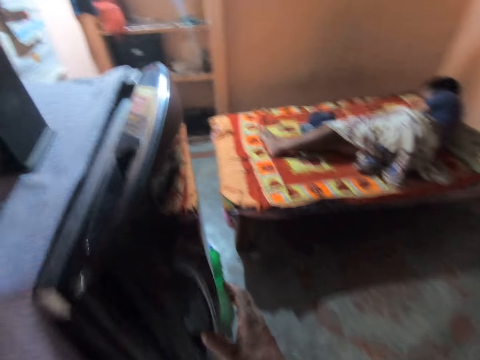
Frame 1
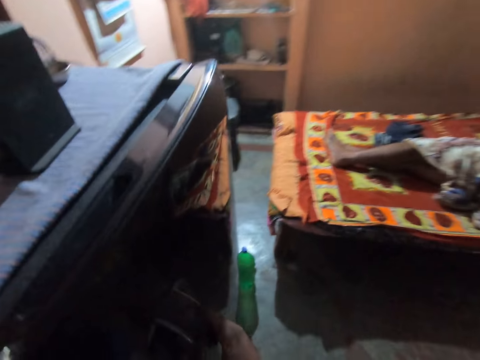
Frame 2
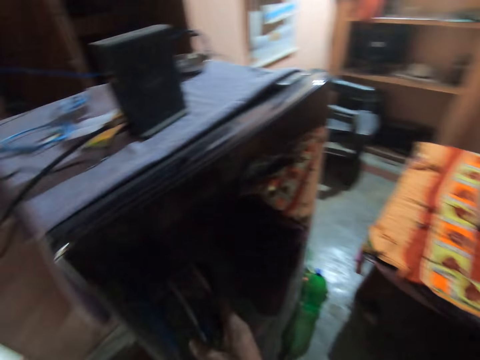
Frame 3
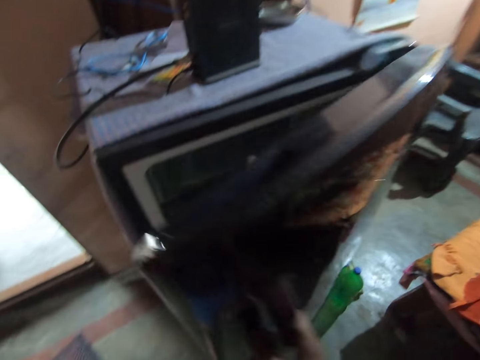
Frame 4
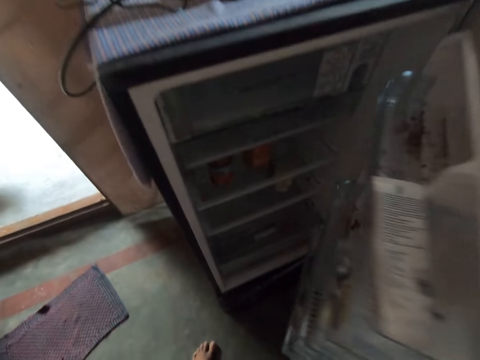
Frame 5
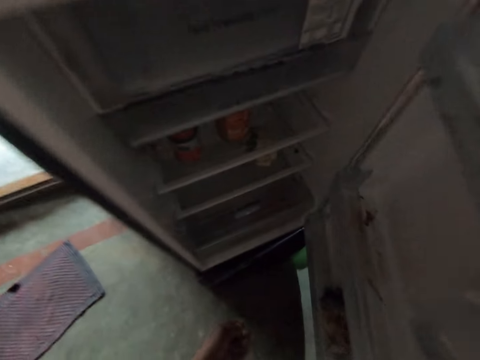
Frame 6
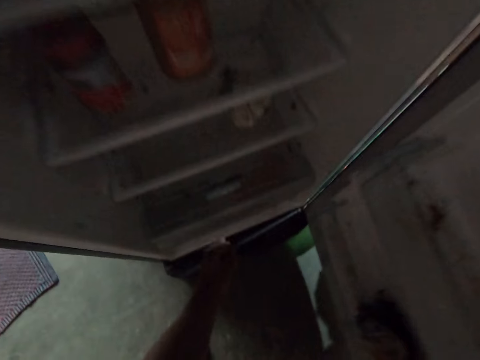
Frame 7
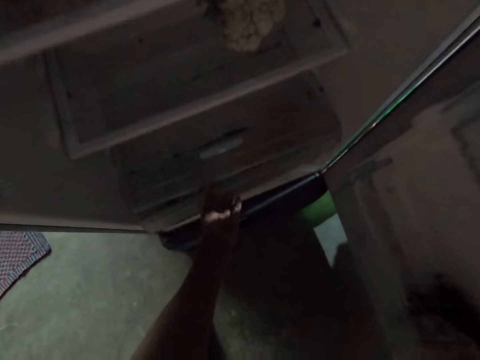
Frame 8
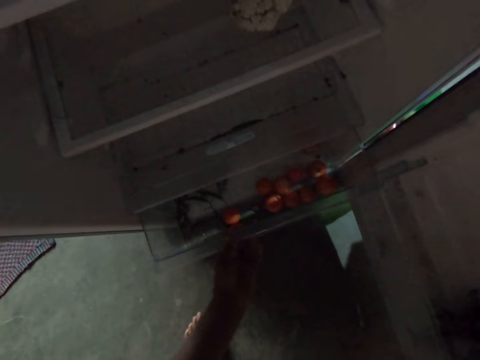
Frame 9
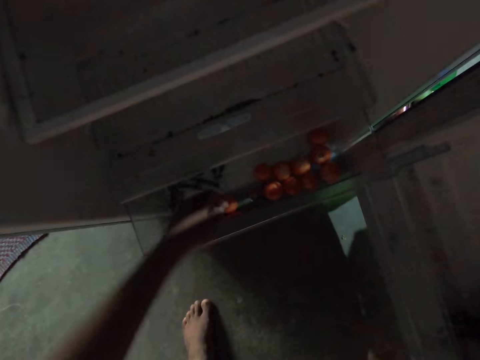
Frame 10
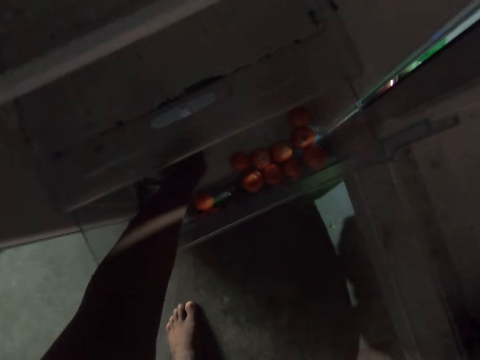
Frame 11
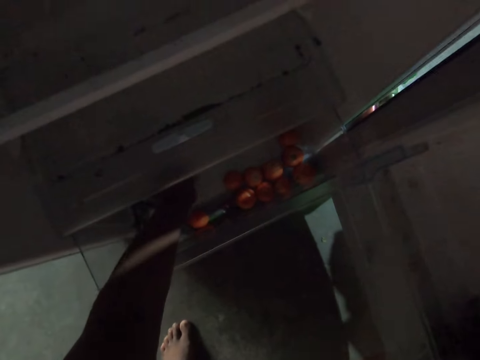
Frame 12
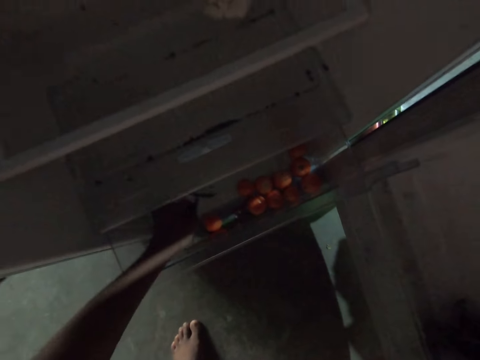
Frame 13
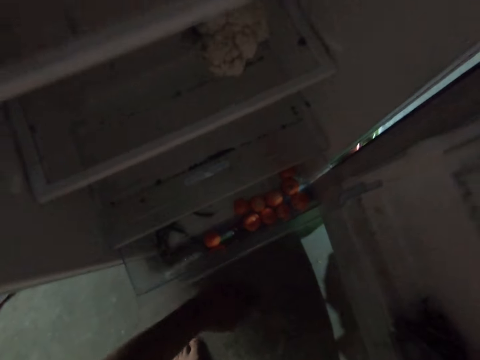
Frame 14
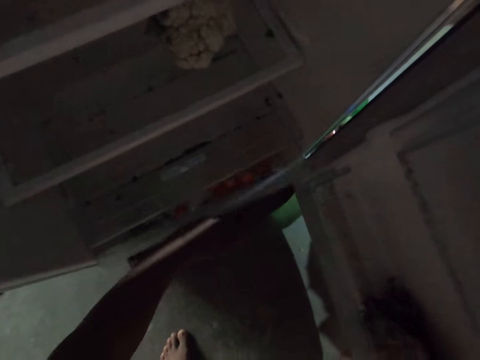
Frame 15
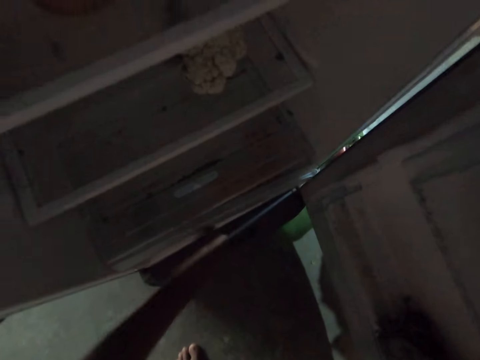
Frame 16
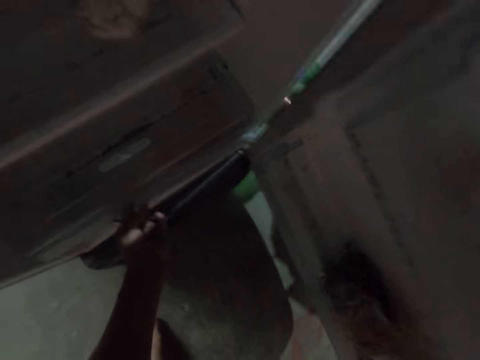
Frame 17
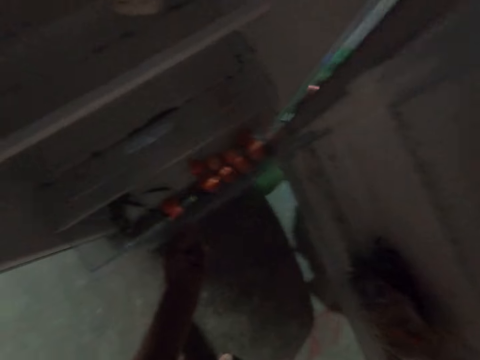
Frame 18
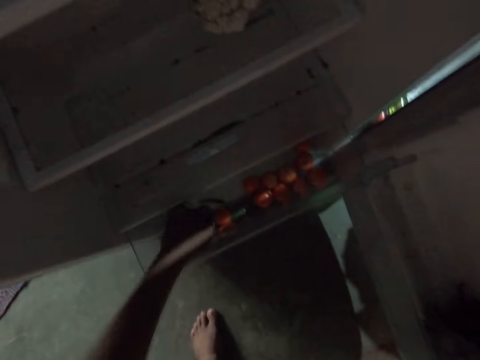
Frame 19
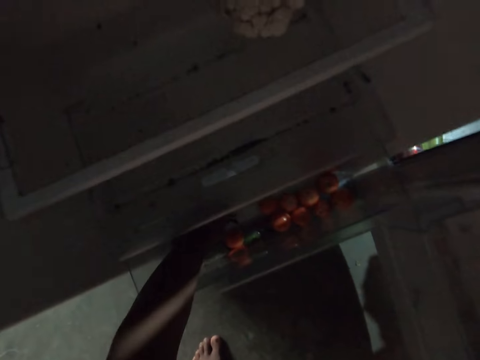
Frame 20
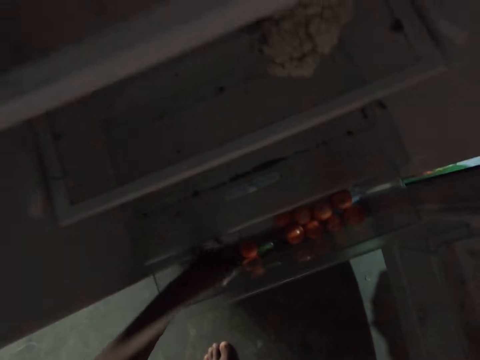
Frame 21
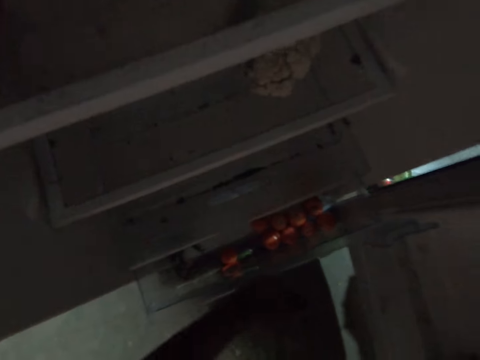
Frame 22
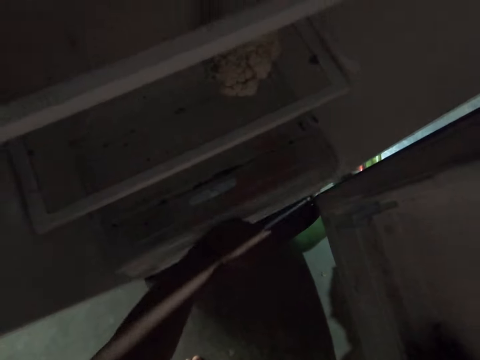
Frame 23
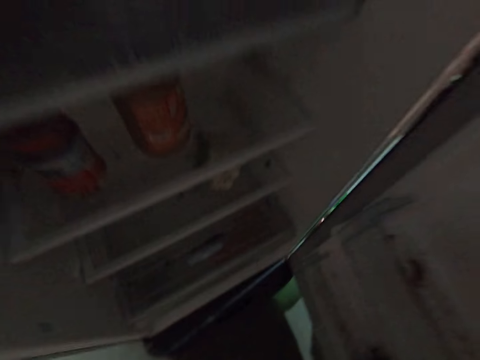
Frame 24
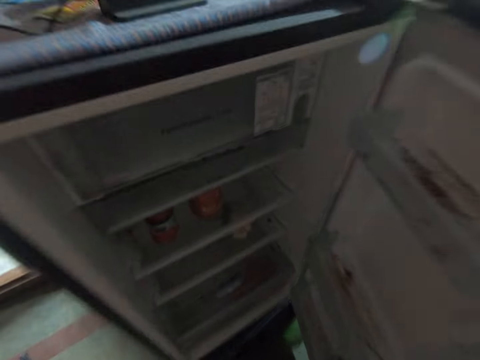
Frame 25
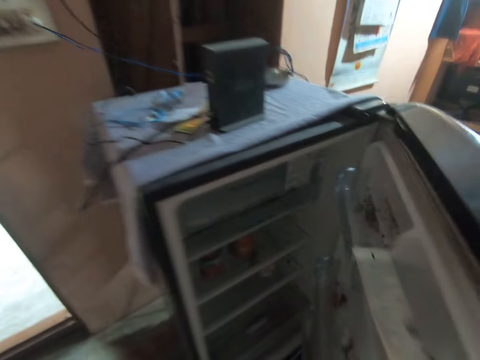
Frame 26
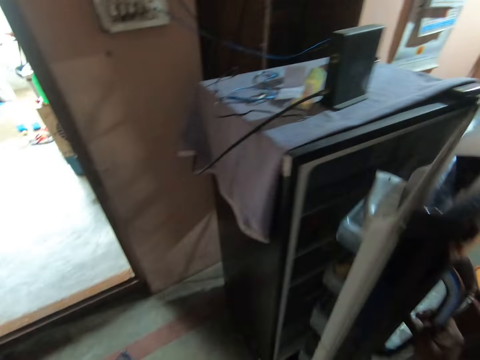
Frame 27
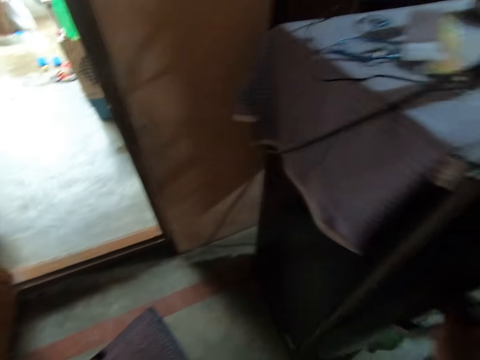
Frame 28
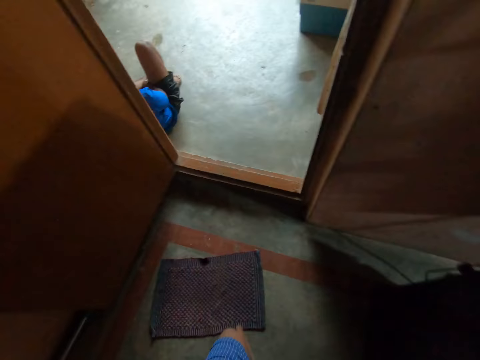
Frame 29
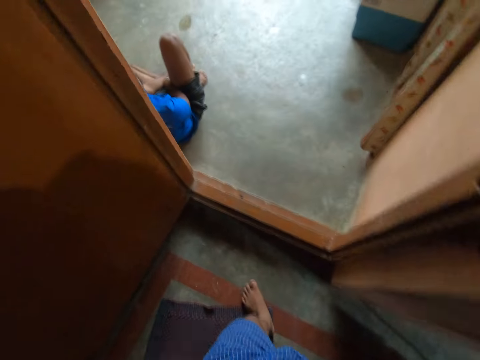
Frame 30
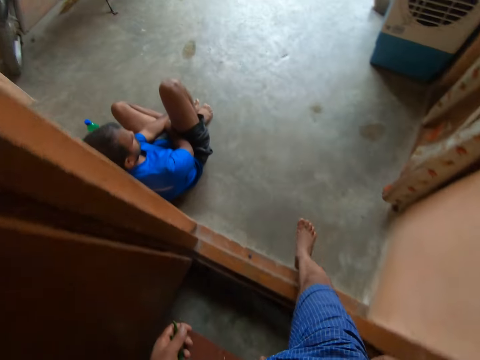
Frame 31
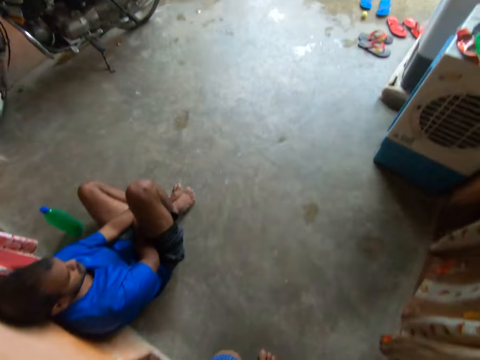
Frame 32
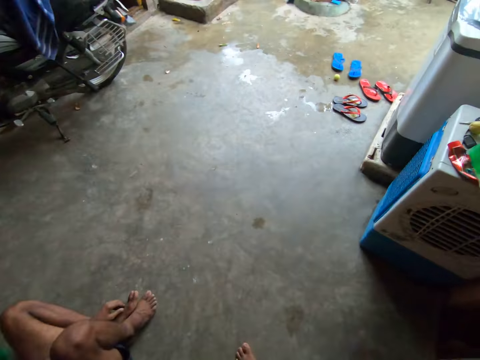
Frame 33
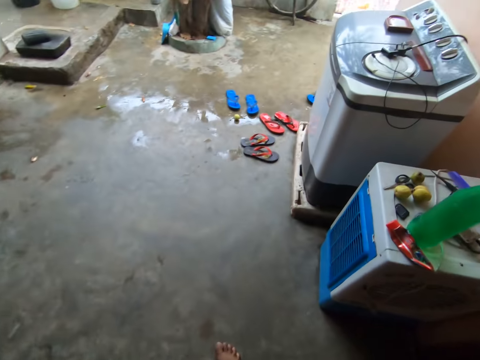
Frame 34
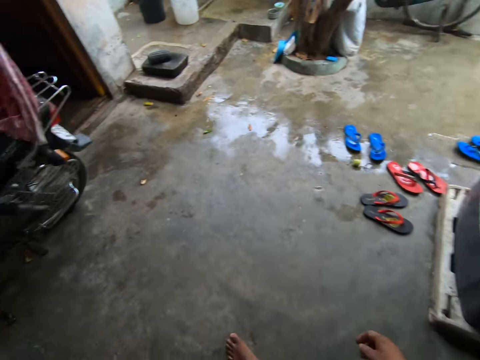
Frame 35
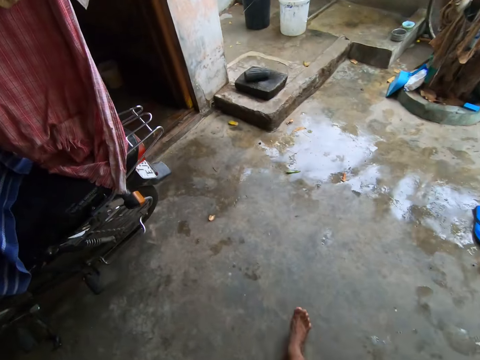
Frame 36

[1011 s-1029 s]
The camera wearer opens a fridge. They take a chilli from the fridge. They pick up something. They close the fridge. They walk outside.

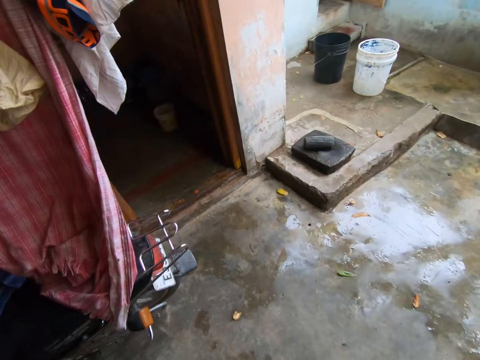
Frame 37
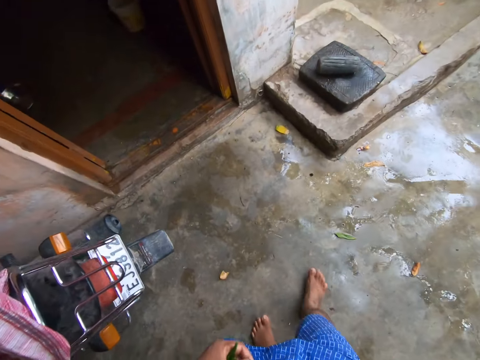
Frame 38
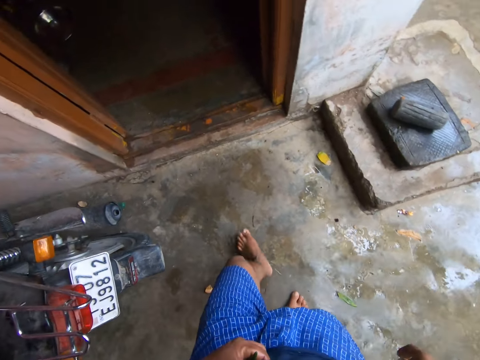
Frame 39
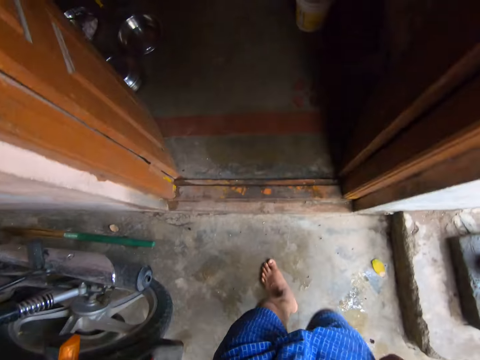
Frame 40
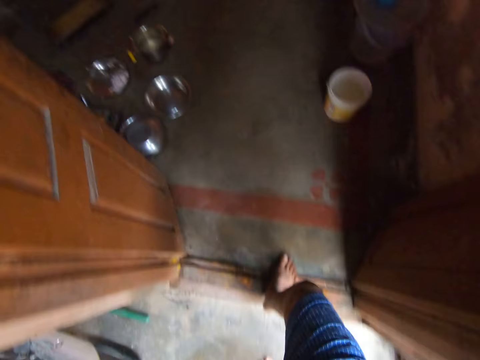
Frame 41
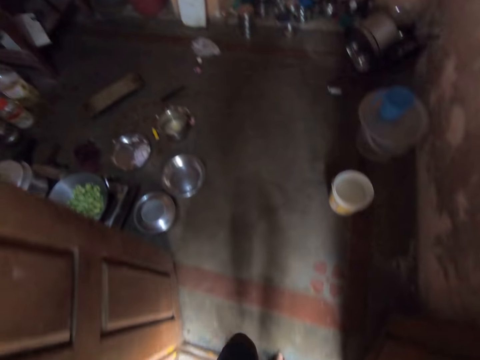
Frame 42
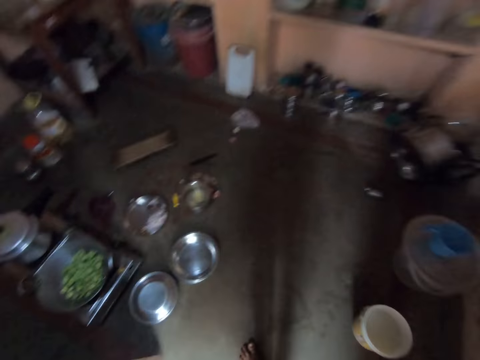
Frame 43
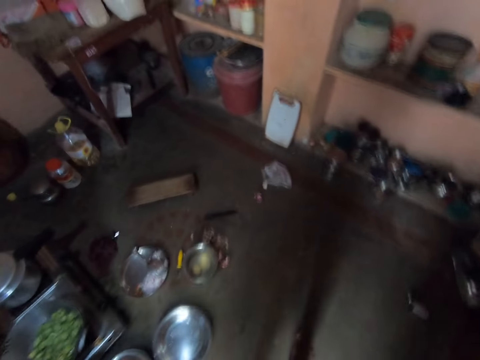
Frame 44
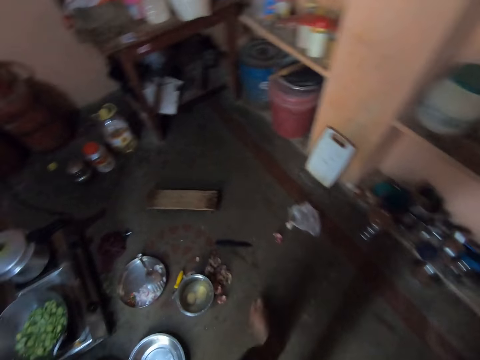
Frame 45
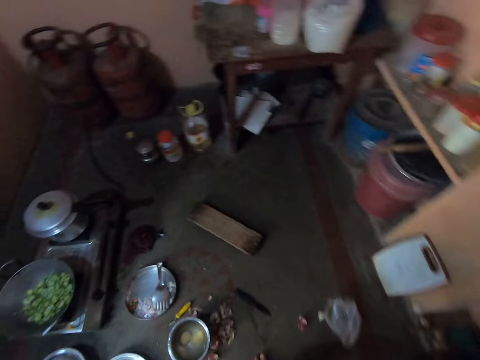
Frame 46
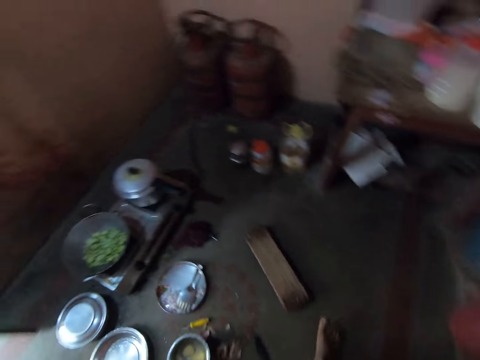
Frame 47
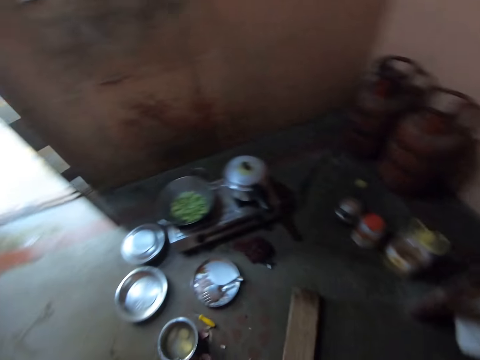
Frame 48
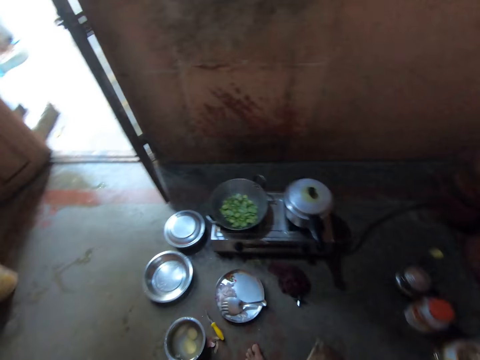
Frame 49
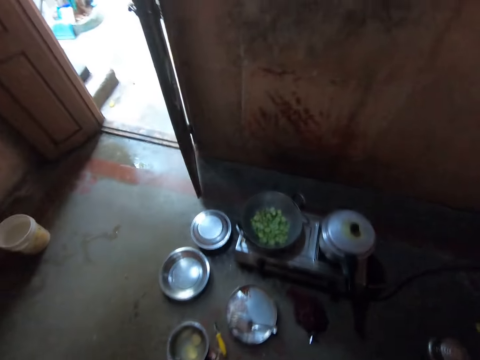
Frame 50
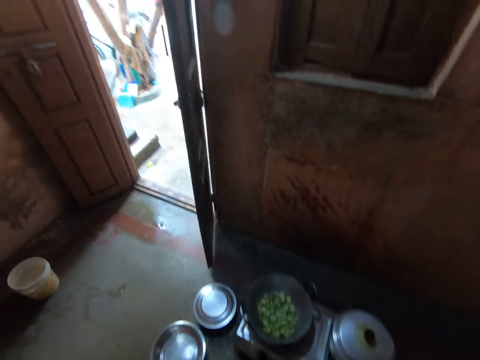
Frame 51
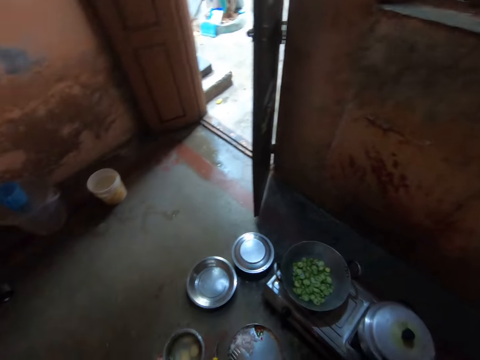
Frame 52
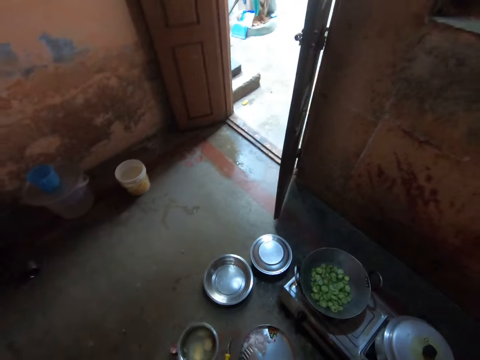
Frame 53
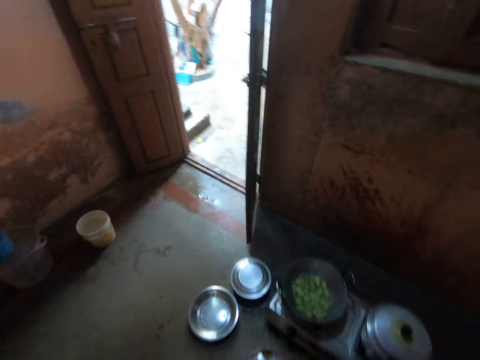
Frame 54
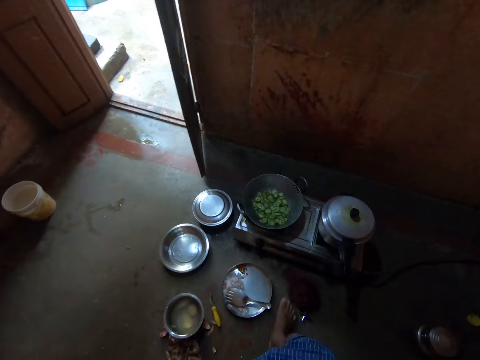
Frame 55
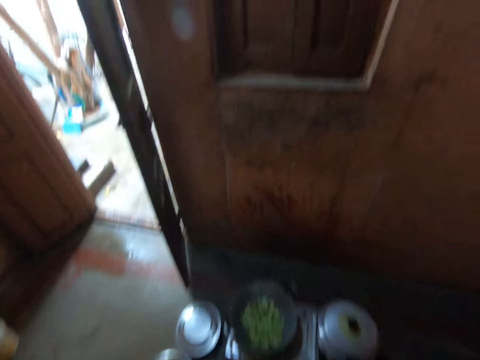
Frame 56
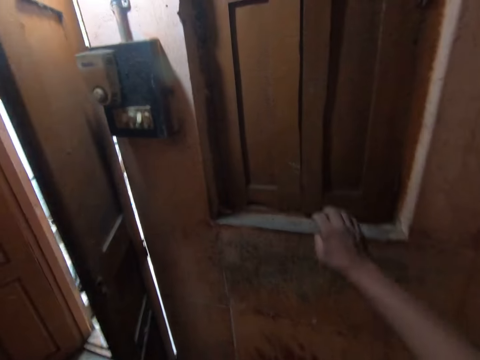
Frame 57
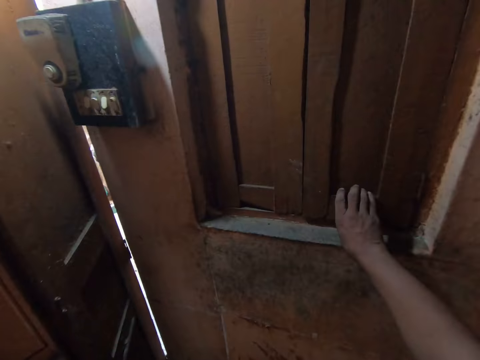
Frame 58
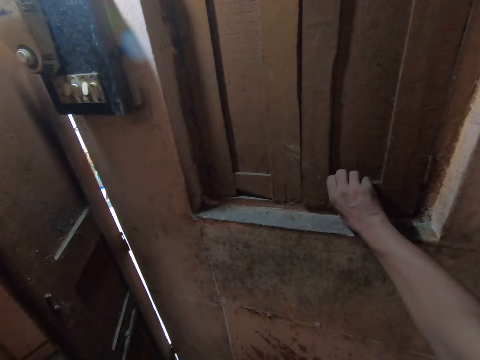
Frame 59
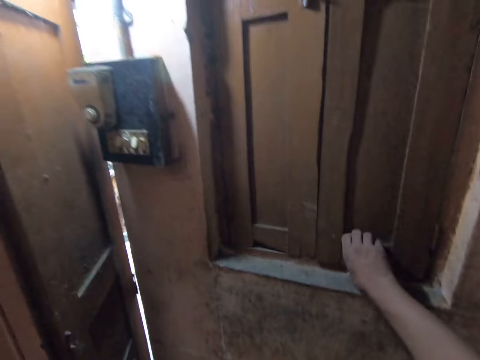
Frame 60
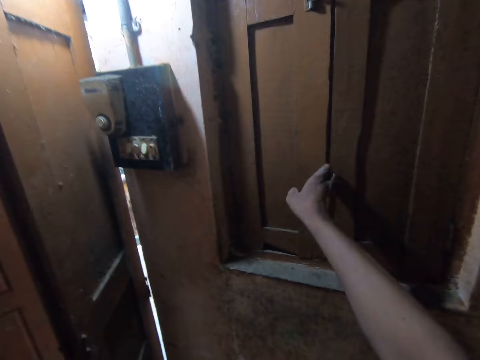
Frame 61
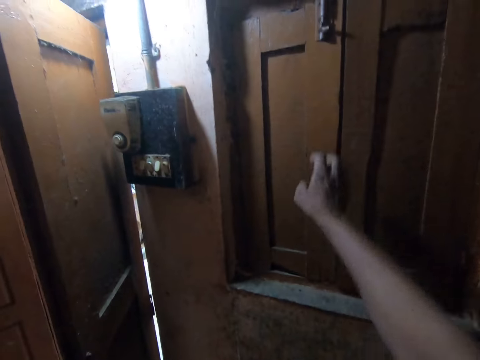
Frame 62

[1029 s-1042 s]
The camera wearer enters a room. They sit down. They open the window.
